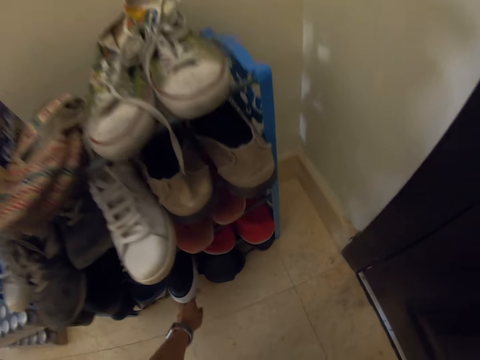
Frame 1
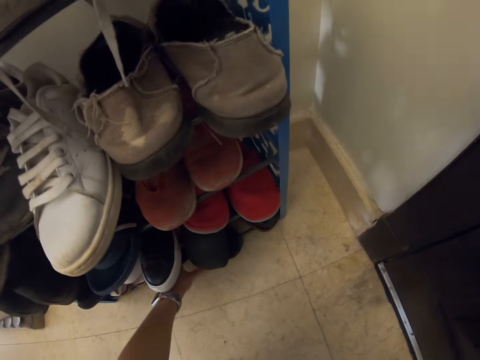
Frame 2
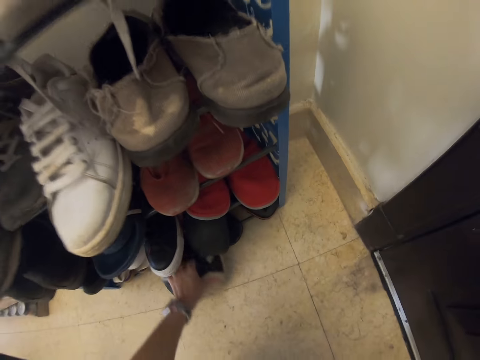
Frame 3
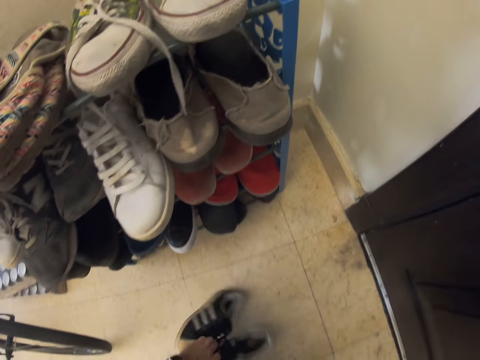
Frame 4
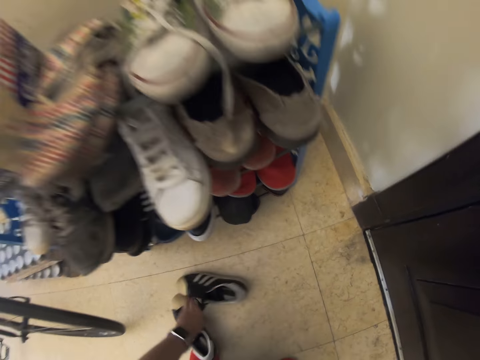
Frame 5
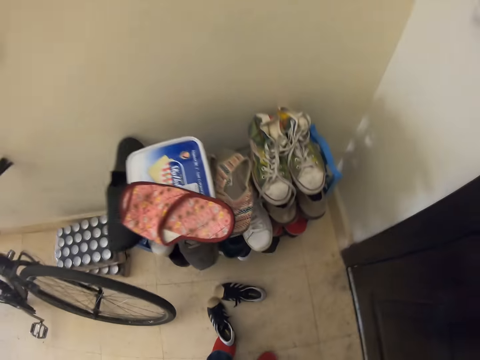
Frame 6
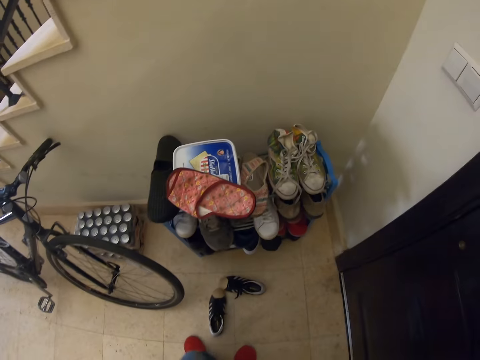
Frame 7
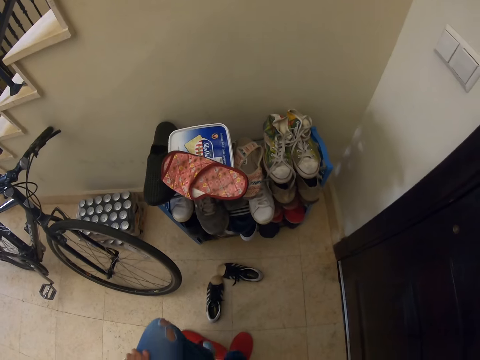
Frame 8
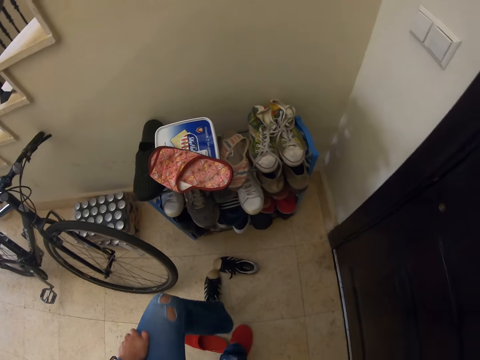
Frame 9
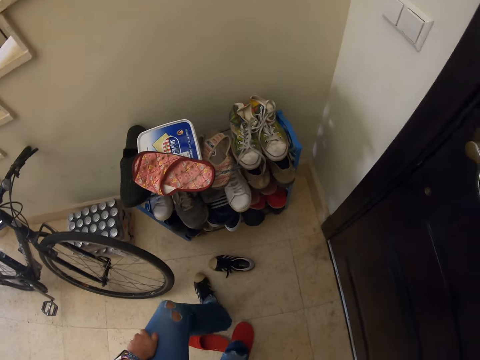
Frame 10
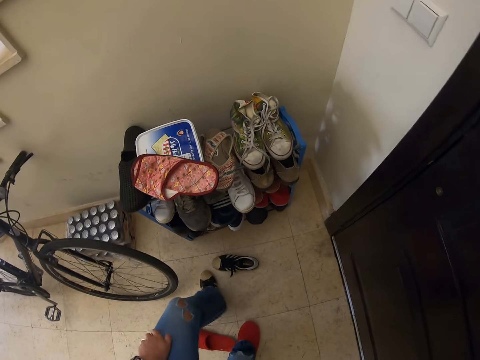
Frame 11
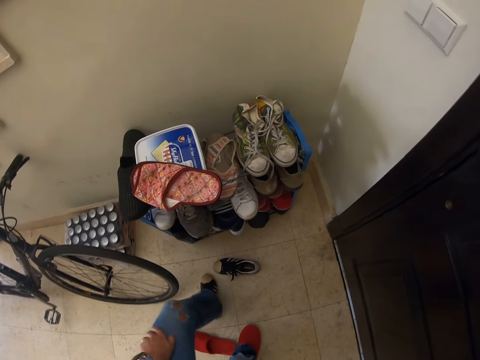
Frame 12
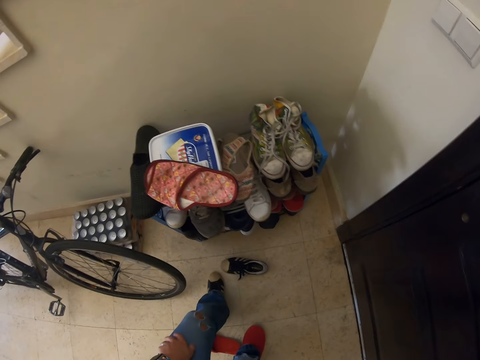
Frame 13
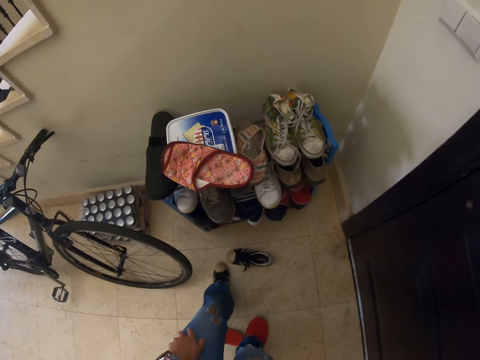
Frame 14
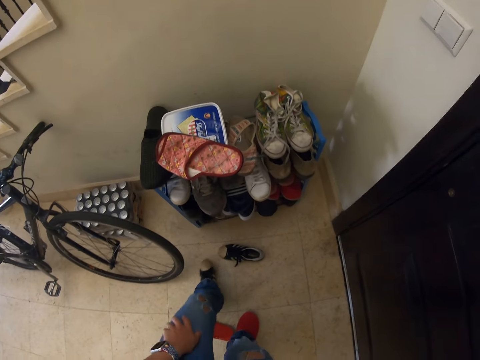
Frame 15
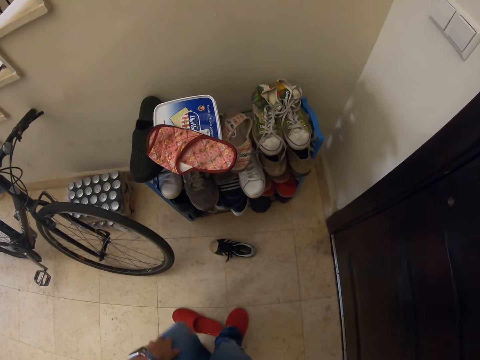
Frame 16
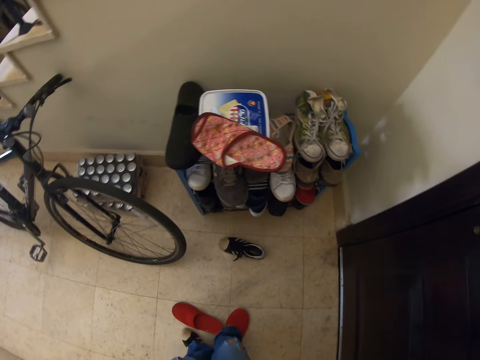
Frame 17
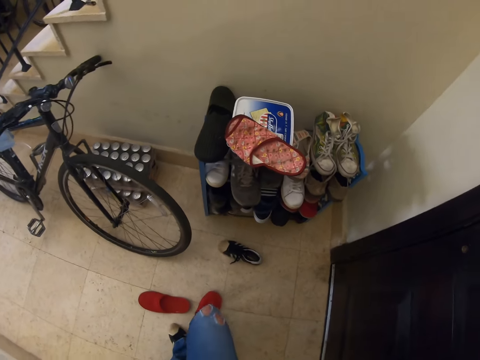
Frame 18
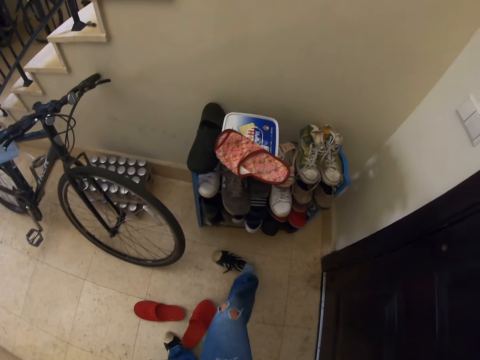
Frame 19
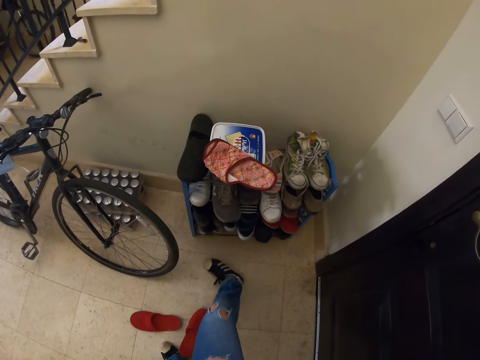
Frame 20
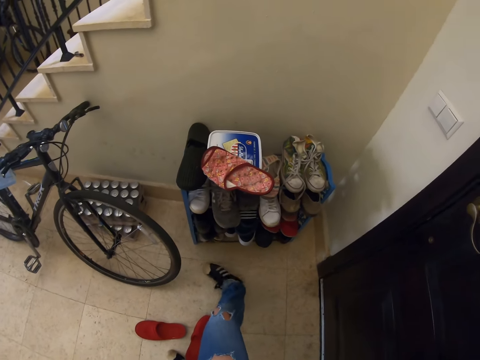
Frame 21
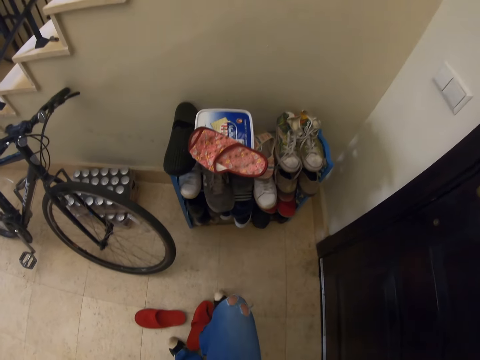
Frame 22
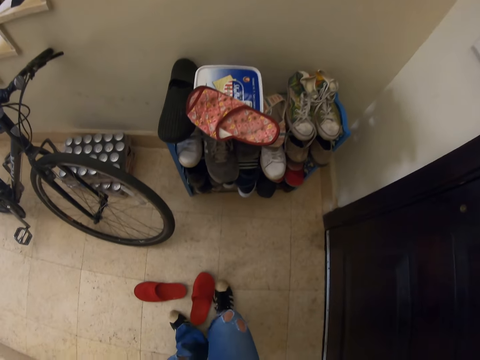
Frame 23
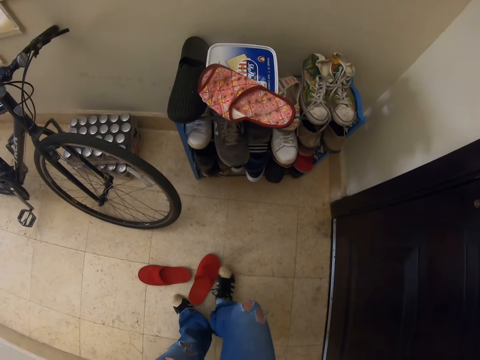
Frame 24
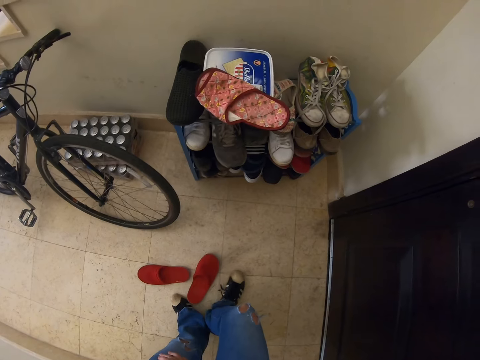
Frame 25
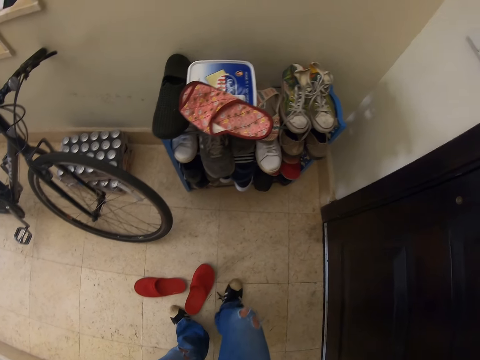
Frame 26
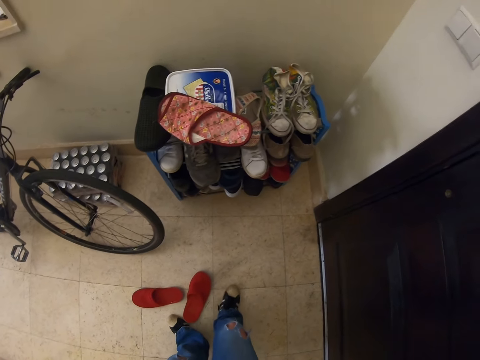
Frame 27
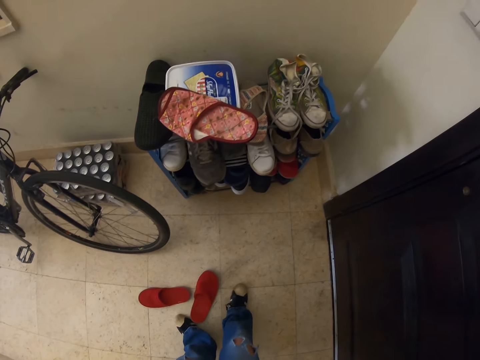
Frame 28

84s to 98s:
The camera wearer picks up sport shoes. They remove the left indoor slipper. They put on the left shoe. They remove the right indoor slipper. They put on the right shoe.

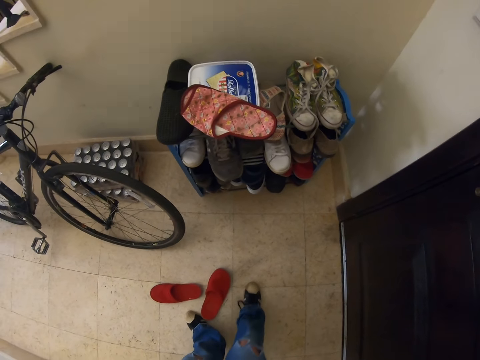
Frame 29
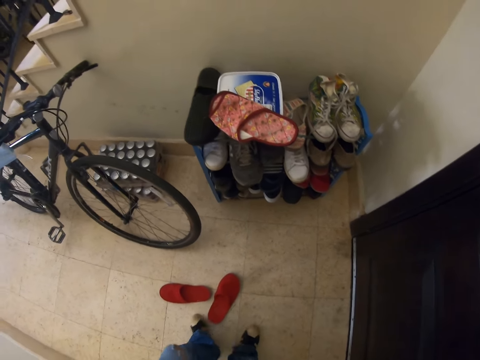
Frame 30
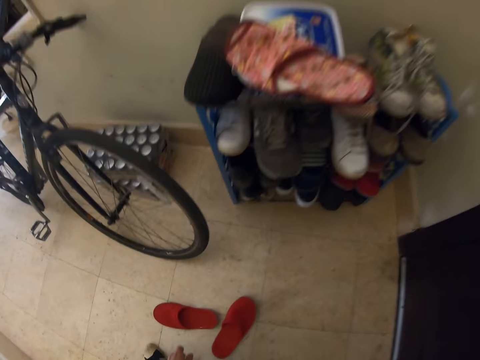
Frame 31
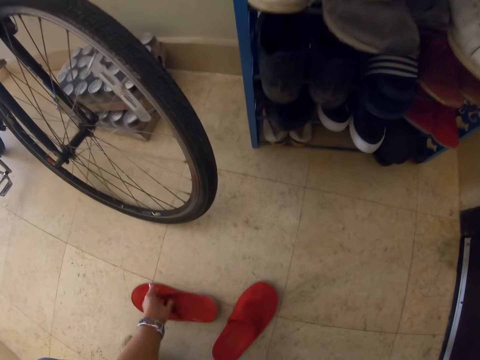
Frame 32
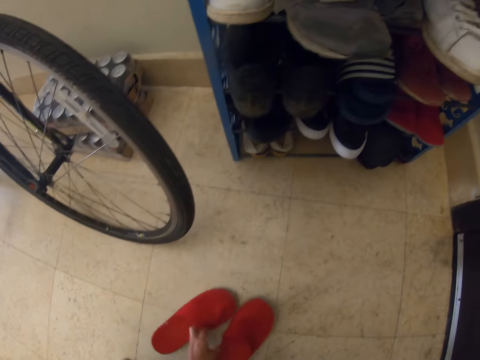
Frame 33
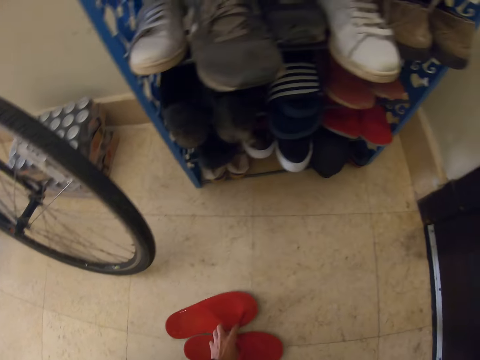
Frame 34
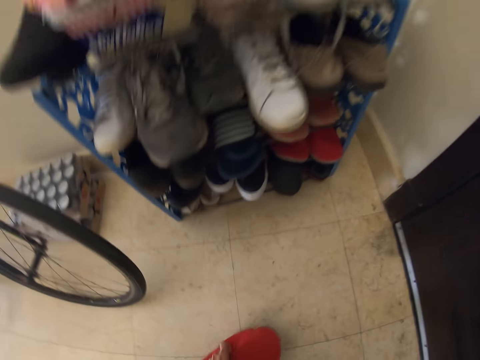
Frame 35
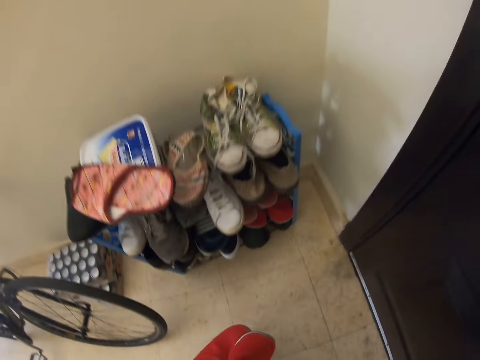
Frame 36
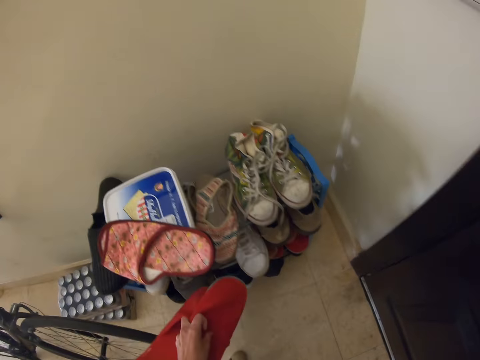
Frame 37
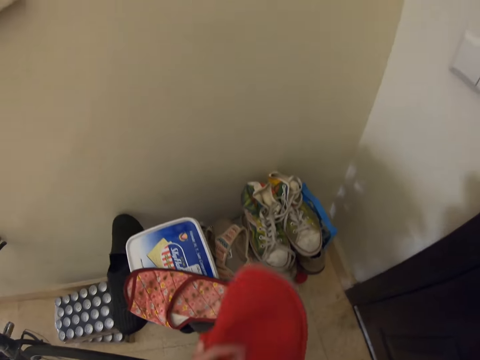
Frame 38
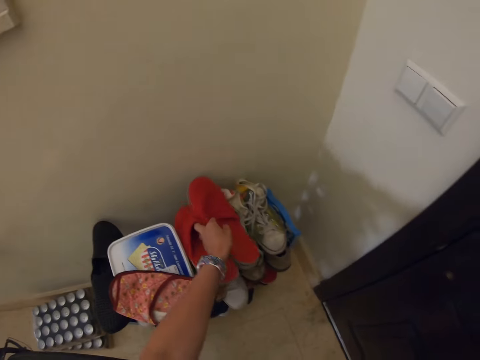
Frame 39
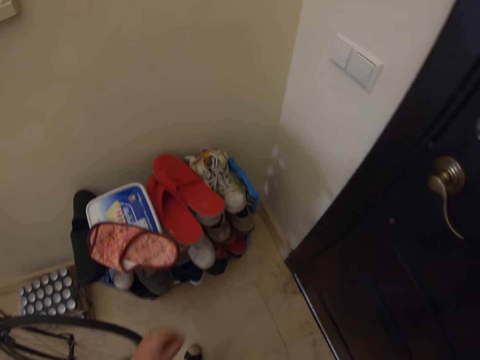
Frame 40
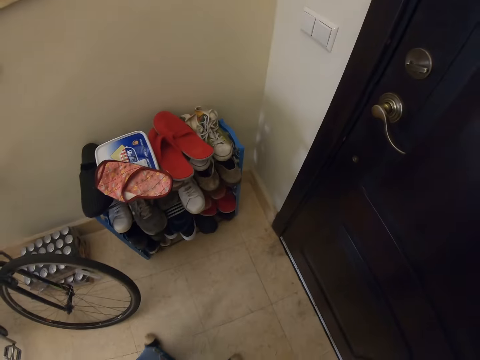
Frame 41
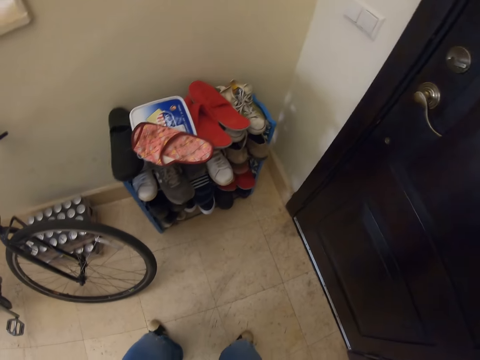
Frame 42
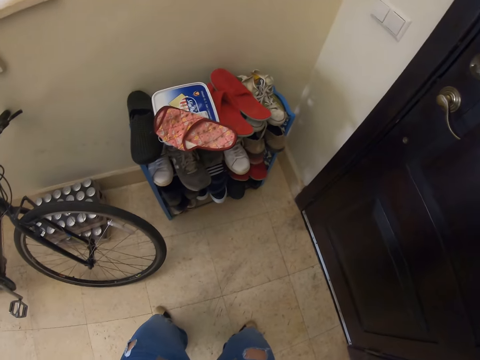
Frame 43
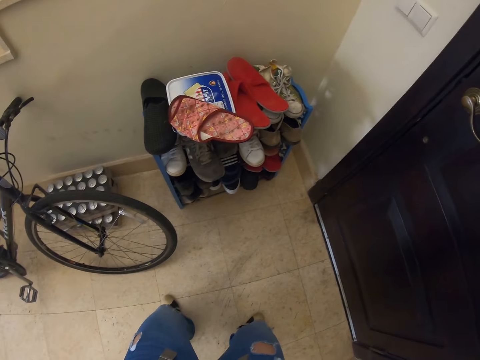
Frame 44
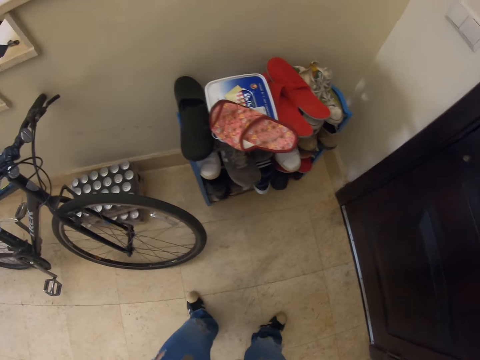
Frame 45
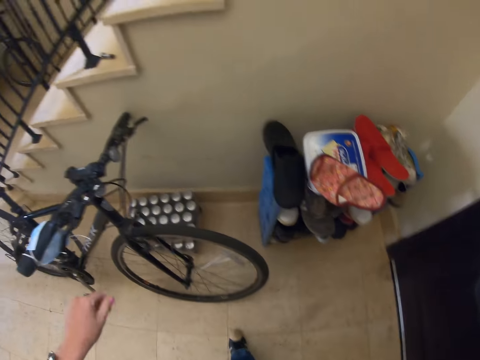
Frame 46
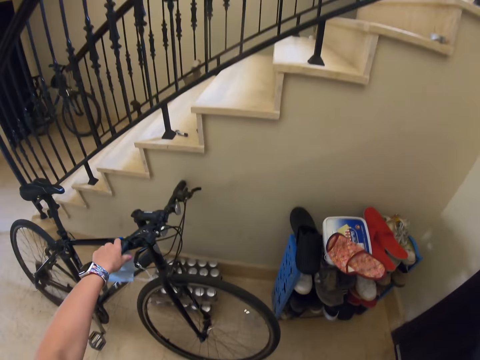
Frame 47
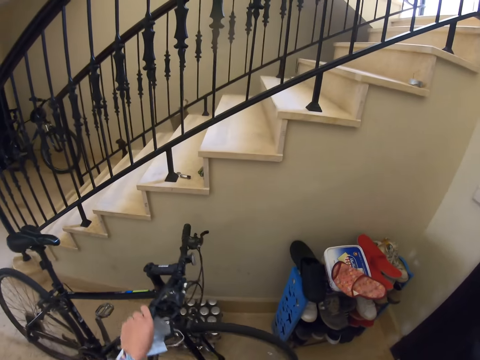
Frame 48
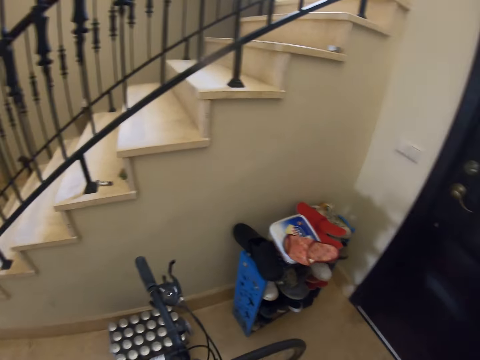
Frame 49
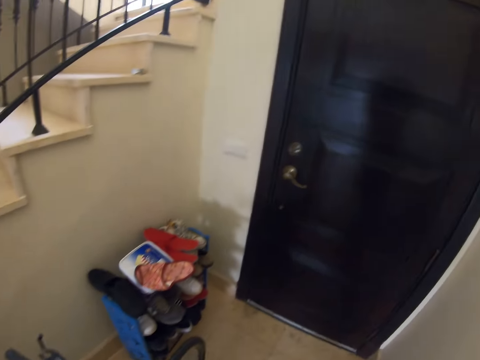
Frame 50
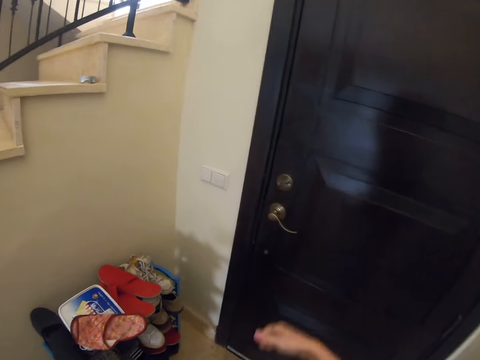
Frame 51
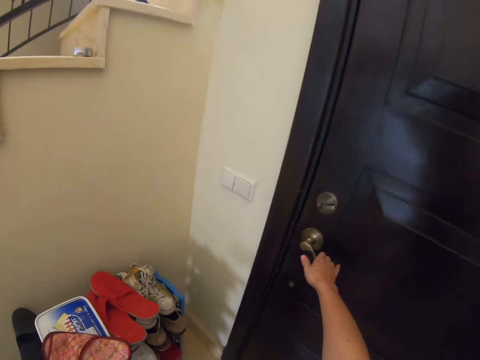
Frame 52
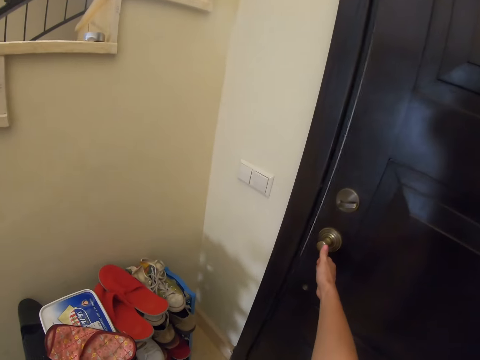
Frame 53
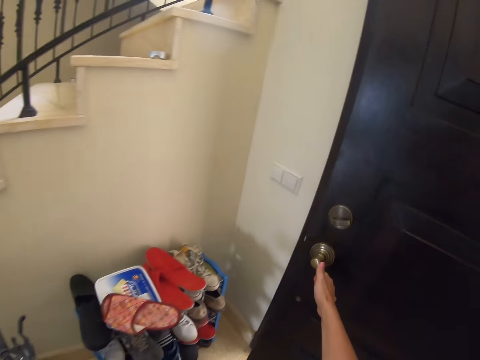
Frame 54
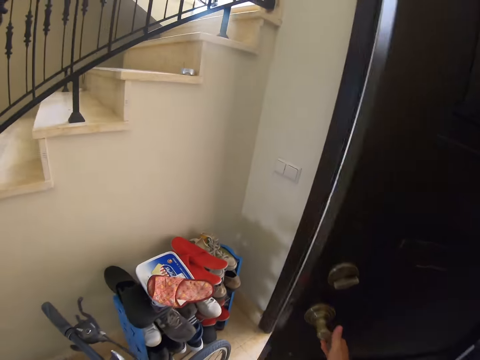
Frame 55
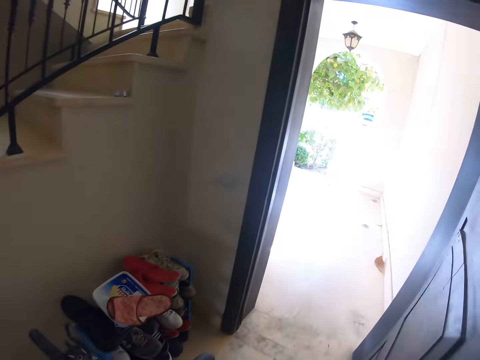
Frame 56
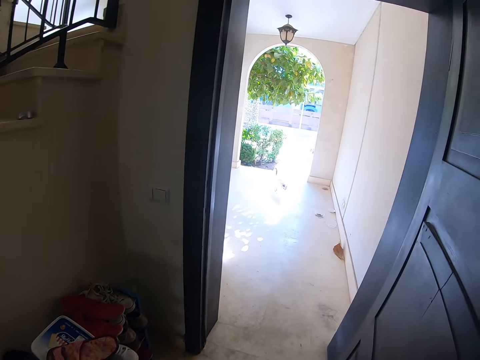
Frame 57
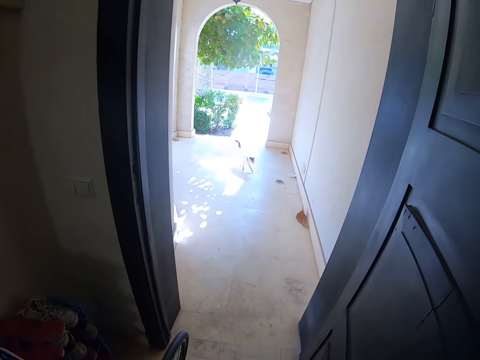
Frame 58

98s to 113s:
The camera wearer picks up the indoor slippers. They put the indoor slippers on the shoe rack. They look around. They pick up a bicycle. They open a door.
